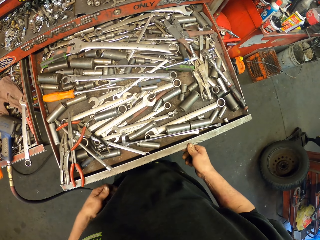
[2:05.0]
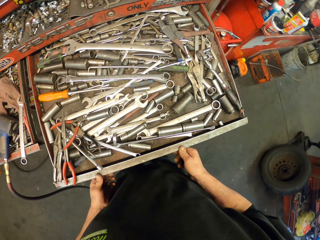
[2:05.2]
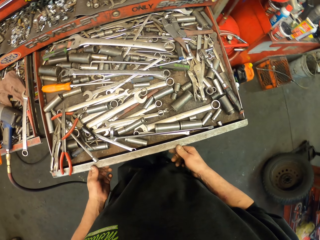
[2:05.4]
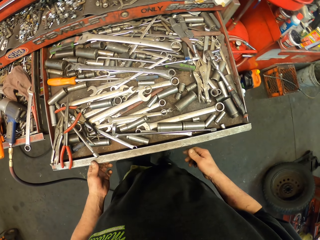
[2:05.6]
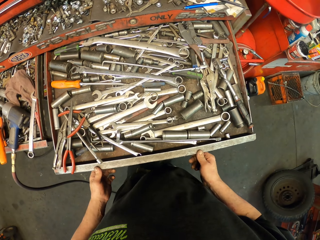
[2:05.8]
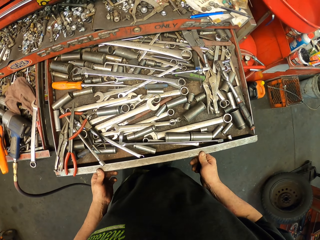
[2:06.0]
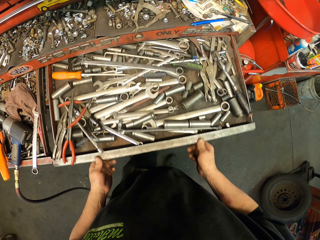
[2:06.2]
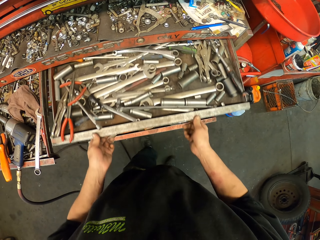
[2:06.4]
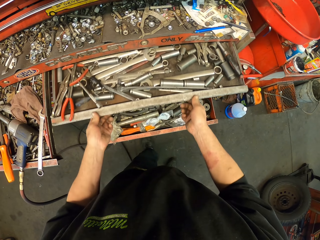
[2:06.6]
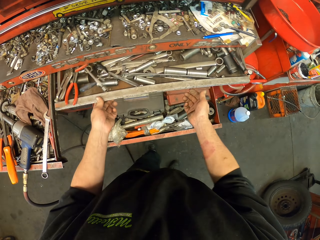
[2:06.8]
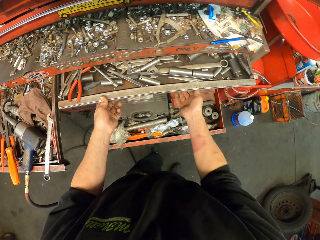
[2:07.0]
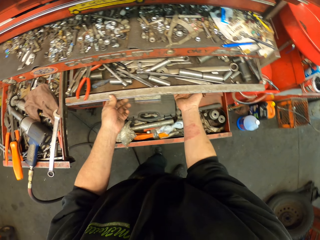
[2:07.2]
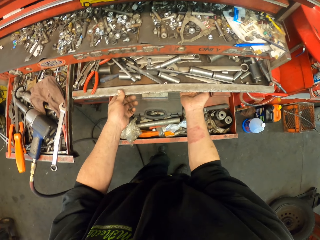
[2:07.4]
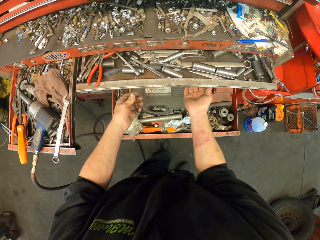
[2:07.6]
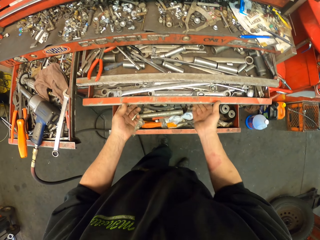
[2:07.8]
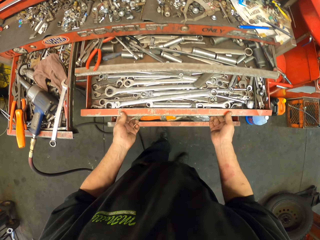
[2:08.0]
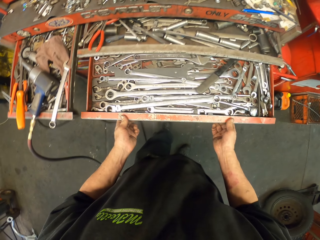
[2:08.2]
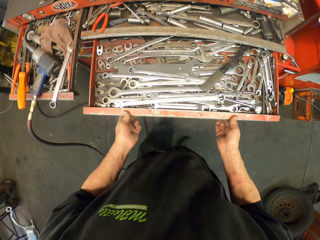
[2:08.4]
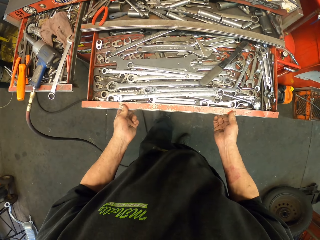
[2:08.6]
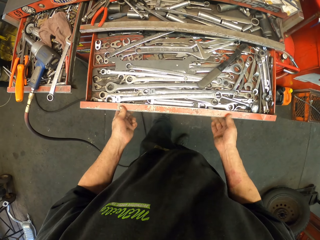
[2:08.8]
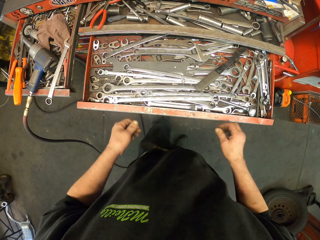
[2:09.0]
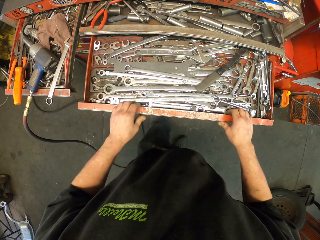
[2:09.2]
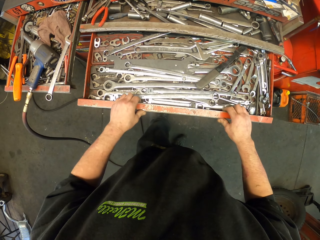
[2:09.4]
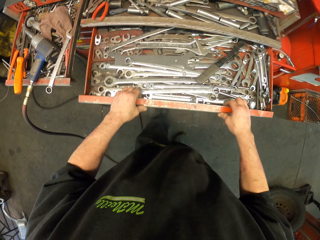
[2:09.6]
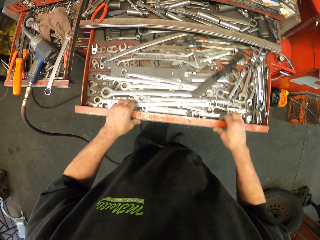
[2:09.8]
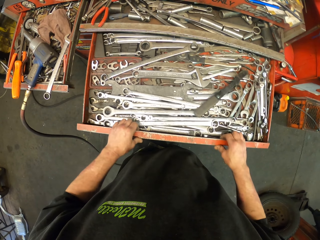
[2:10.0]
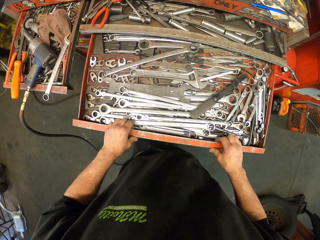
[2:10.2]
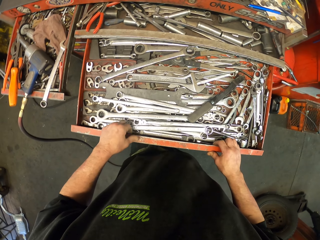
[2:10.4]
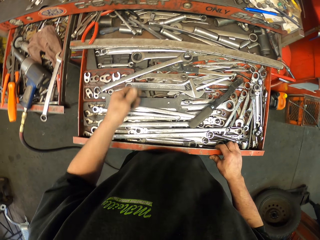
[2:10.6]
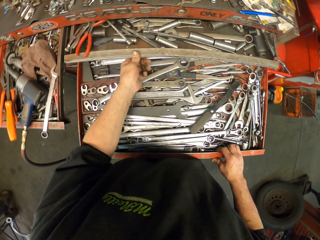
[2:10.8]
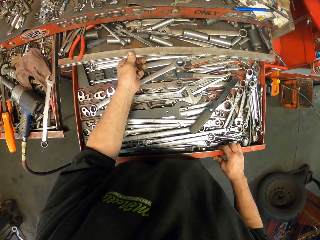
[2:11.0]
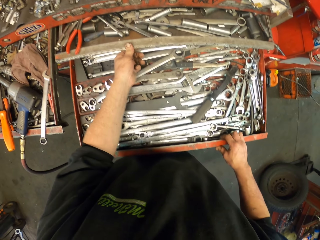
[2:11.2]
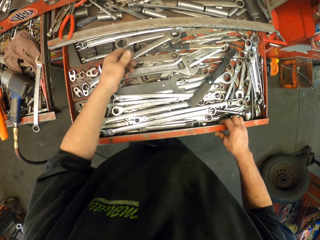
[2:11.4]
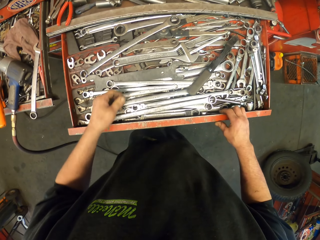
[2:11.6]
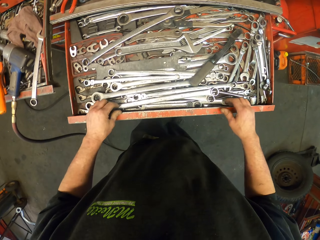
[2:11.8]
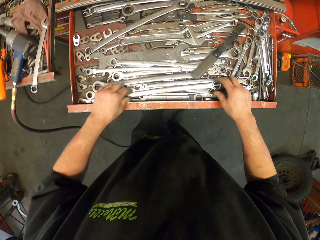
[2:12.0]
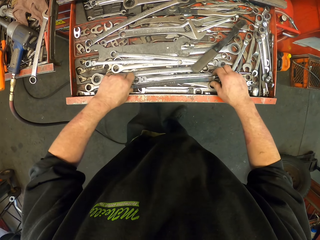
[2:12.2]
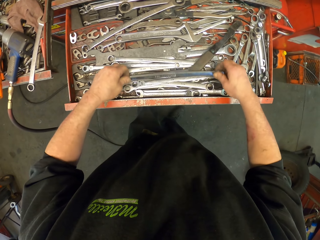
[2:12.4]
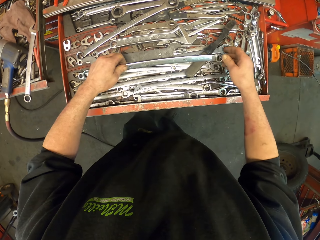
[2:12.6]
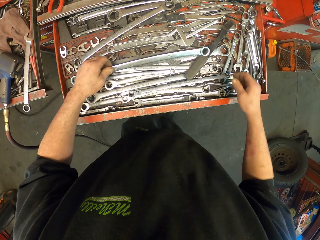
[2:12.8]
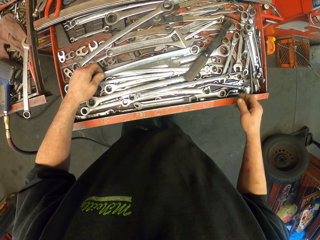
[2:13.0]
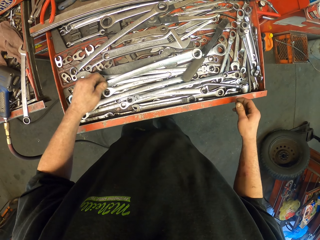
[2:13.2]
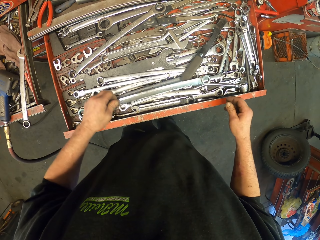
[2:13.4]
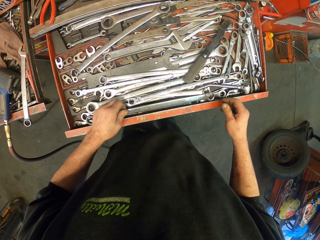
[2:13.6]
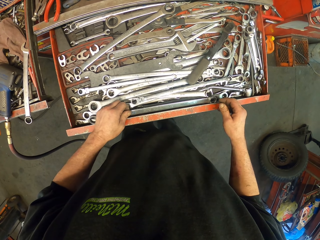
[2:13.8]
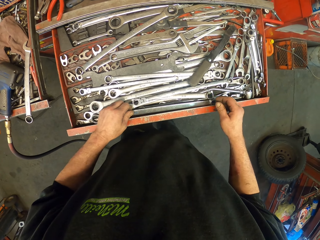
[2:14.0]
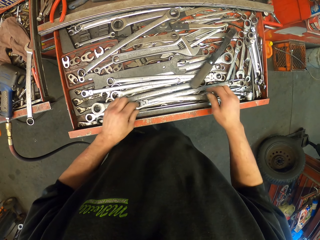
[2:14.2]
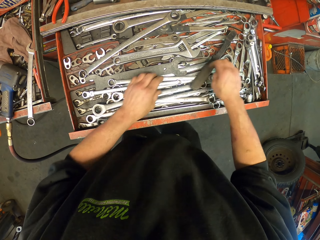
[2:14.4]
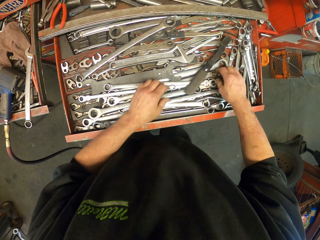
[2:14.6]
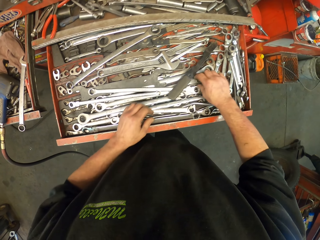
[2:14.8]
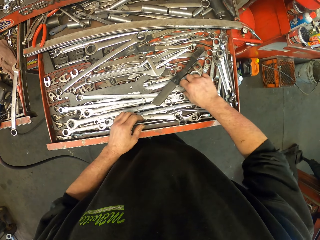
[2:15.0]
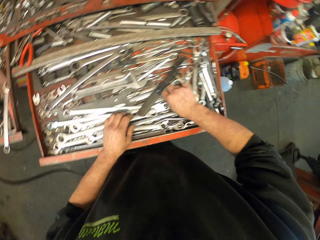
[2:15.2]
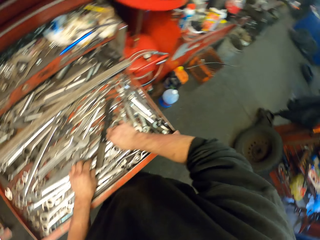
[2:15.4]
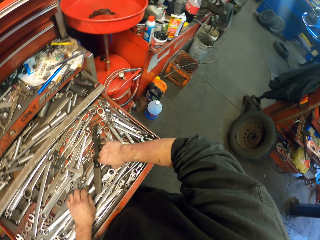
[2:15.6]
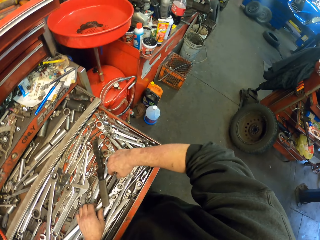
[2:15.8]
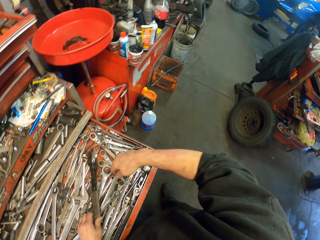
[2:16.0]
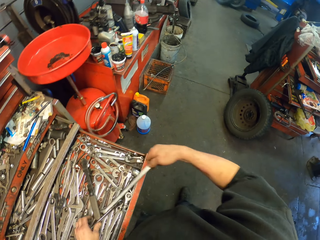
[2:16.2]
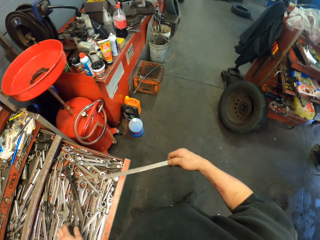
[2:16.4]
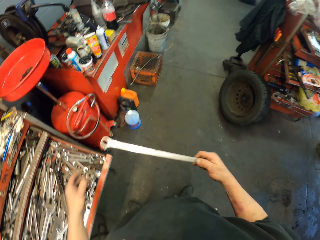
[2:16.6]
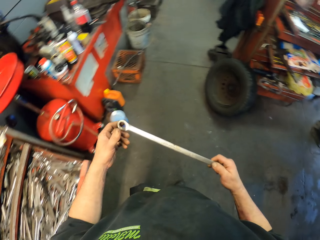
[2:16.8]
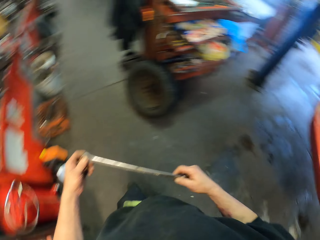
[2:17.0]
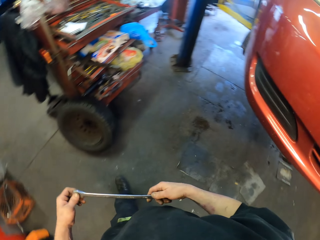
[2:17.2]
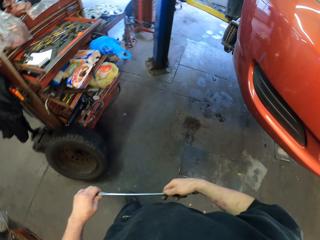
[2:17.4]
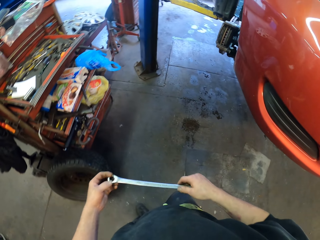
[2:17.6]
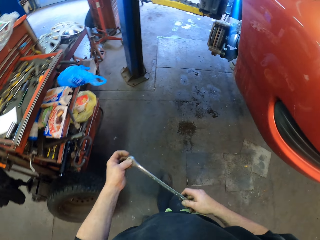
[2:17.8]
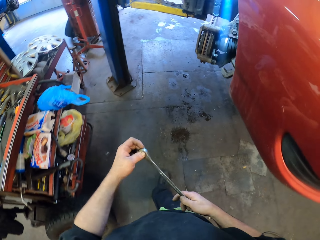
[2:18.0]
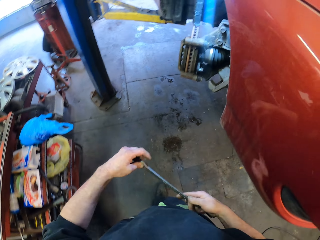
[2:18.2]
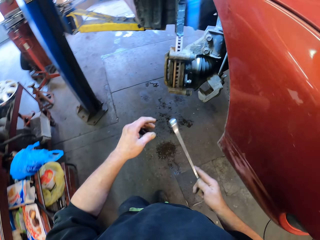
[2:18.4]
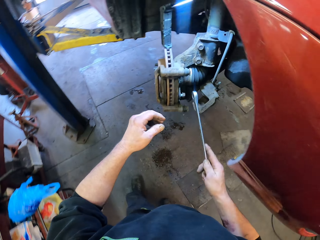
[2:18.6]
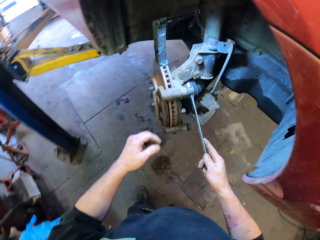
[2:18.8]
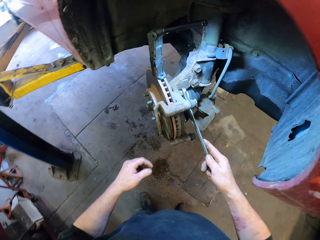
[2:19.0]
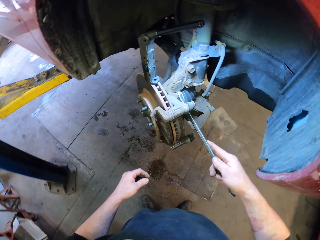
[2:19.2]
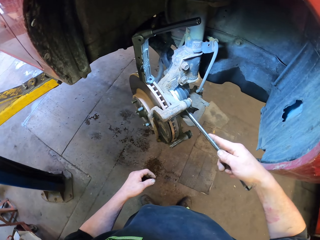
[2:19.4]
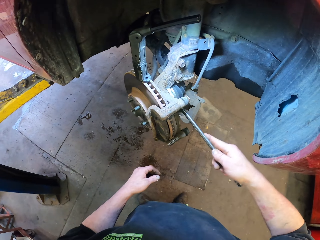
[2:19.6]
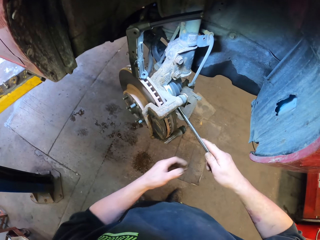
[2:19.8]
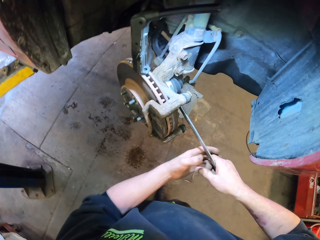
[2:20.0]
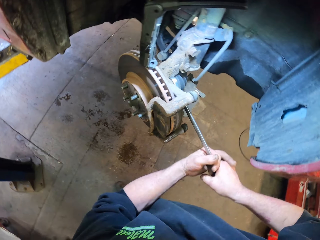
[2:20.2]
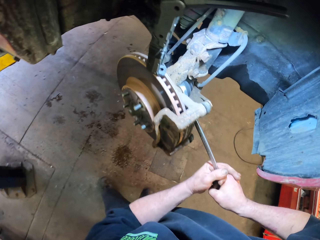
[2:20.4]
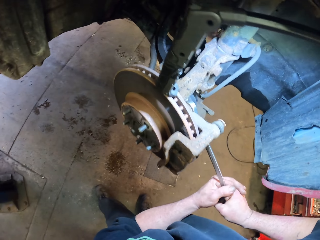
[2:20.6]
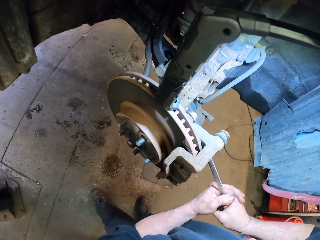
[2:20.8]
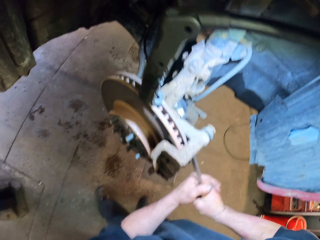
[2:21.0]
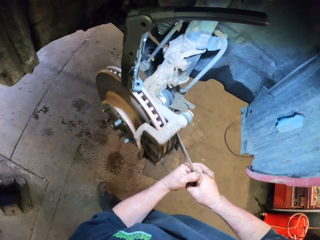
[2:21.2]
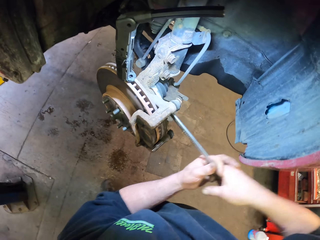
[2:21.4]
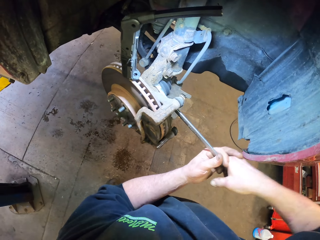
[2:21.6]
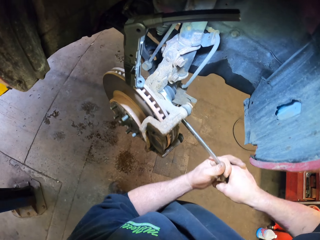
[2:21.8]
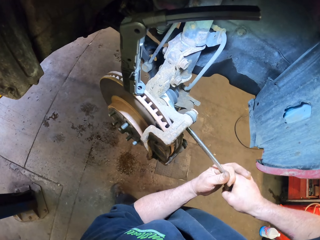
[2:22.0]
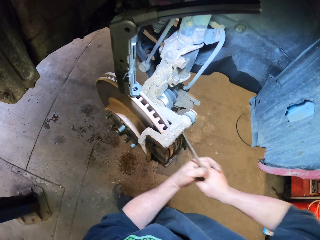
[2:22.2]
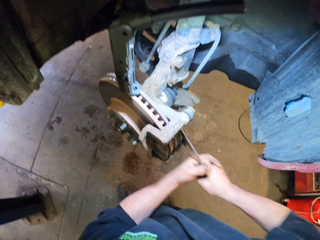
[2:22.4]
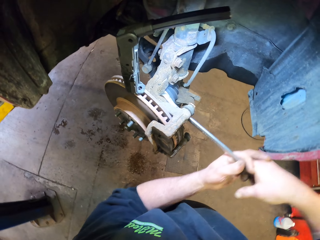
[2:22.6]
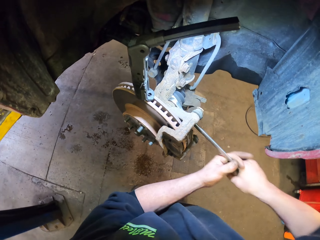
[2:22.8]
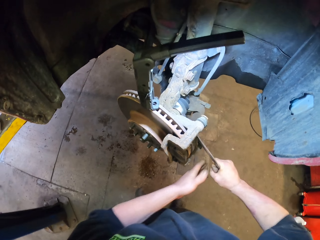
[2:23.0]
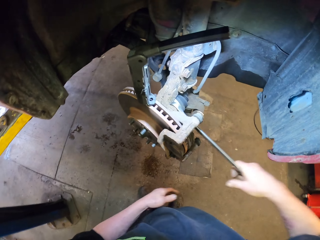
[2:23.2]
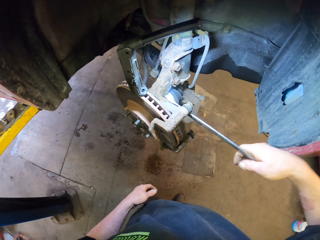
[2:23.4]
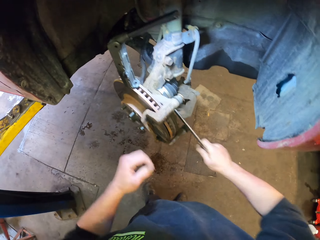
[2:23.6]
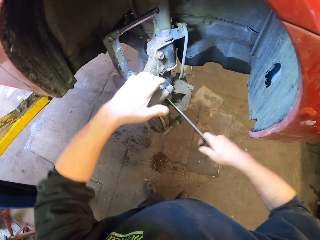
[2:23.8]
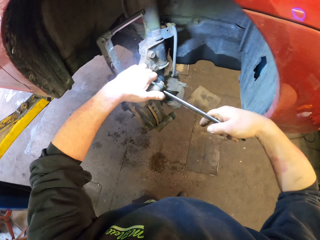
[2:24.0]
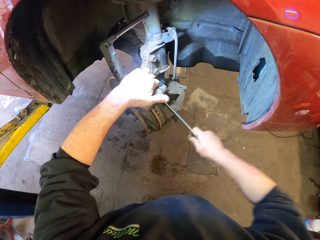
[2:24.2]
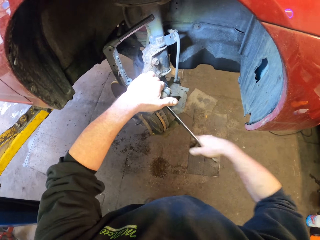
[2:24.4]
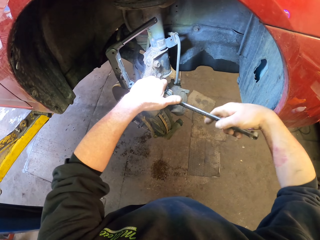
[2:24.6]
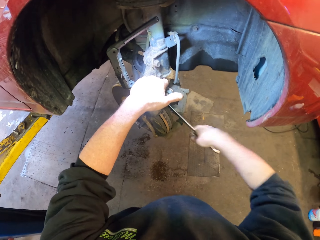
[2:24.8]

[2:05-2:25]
The camera wearer pushes the shelf. They pull another shelf. They hold the other shelf. They take another spanner. They touch tools. They put the spanner on tools. They take a spanner. They walk in the room. They loosen a nut. They adjust a bolt.

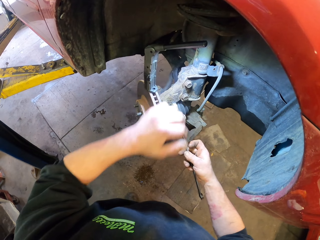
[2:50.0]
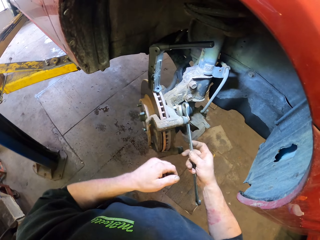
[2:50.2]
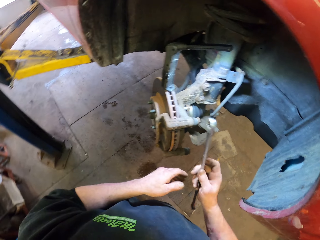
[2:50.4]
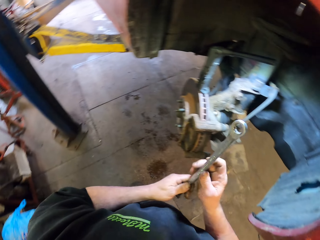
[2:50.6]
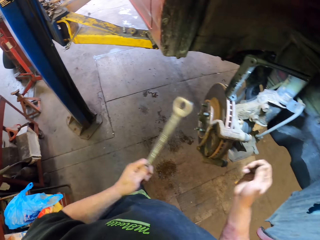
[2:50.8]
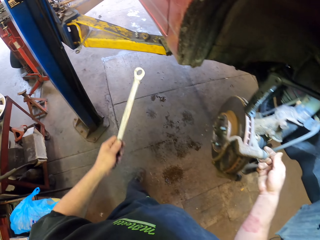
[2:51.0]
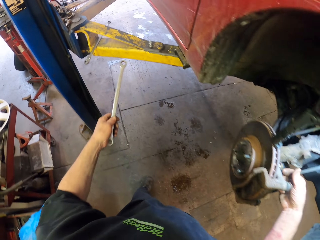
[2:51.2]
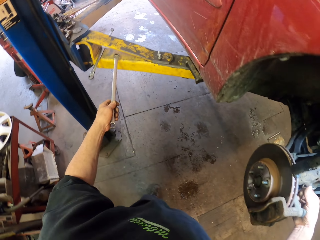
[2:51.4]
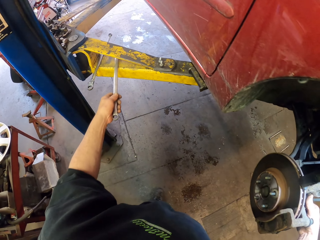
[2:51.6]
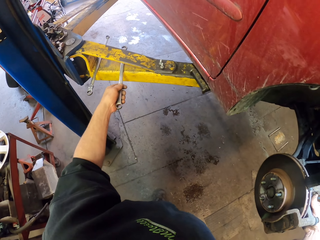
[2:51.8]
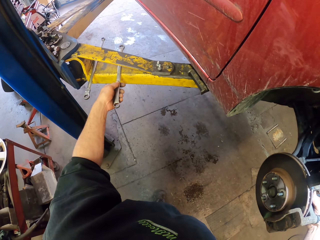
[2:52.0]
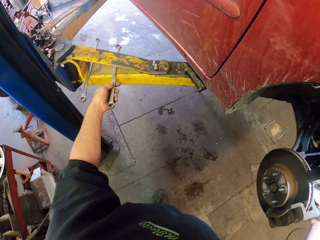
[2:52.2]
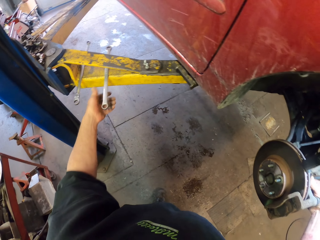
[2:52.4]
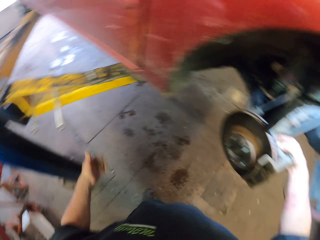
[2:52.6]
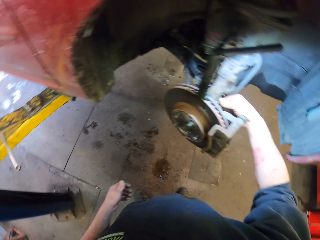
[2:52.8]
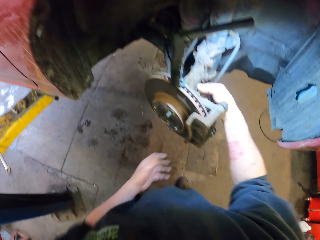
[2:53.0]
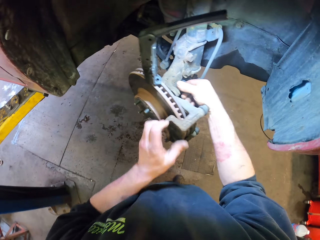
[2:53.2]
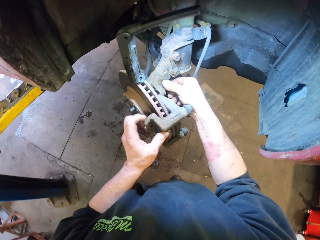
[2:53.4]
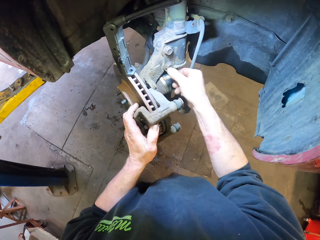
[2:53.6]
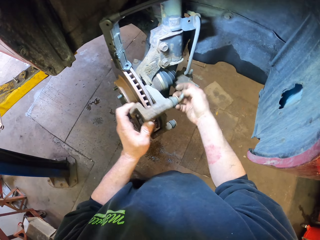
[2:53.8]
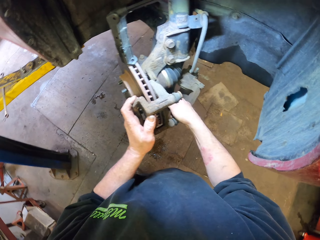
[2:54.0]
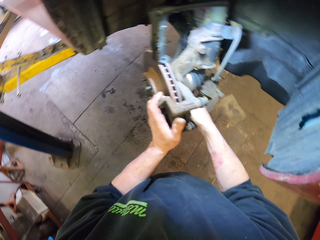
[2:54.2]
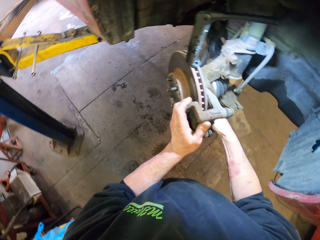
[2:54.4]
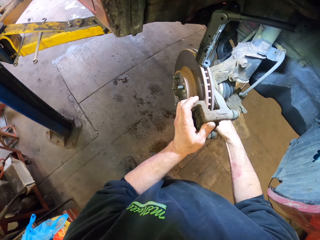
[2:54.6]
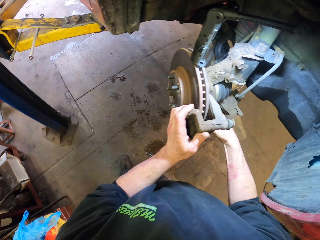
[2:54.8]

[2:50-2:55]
The camera wearer puts the spanner on metal. They hold the part of the vehicle. They remove a bolt.
